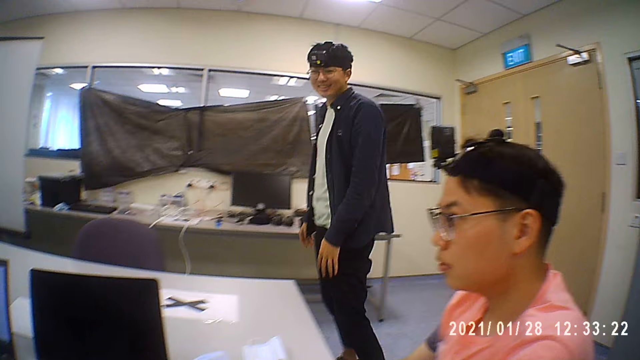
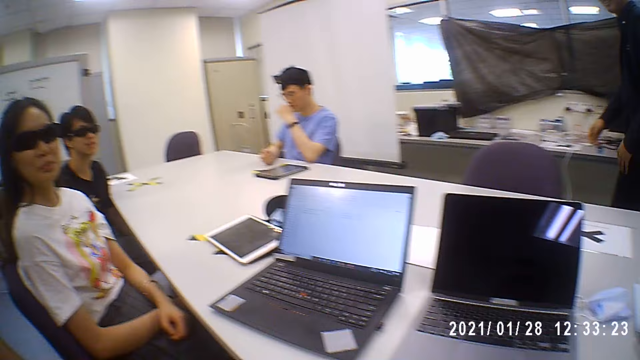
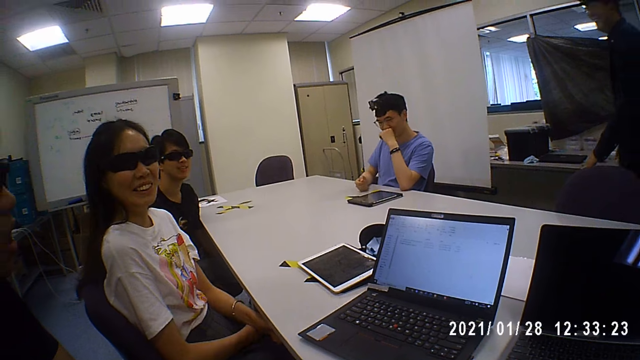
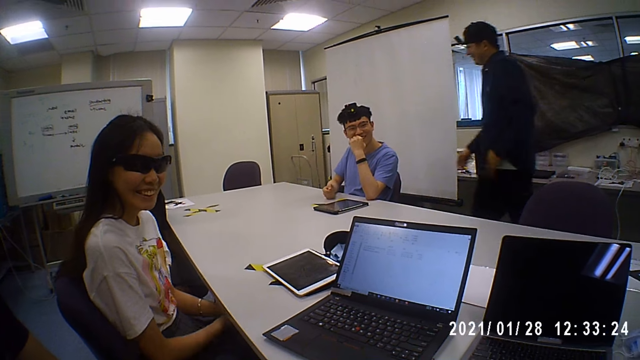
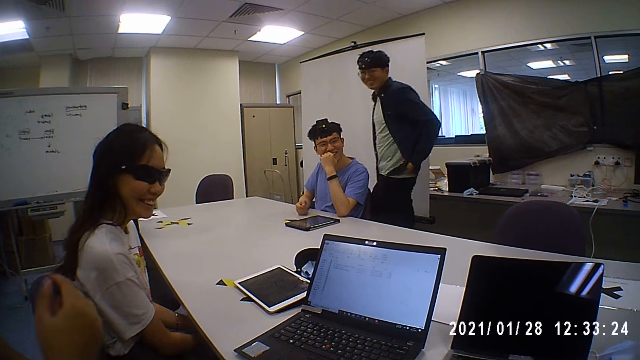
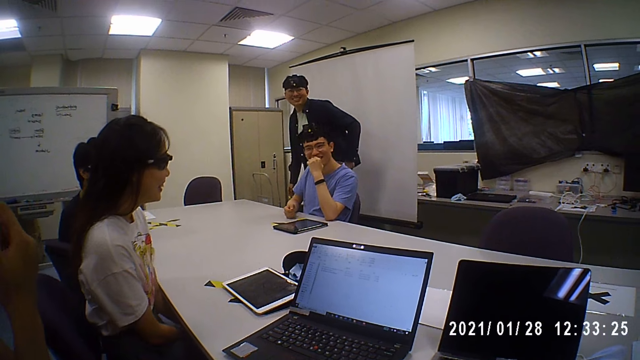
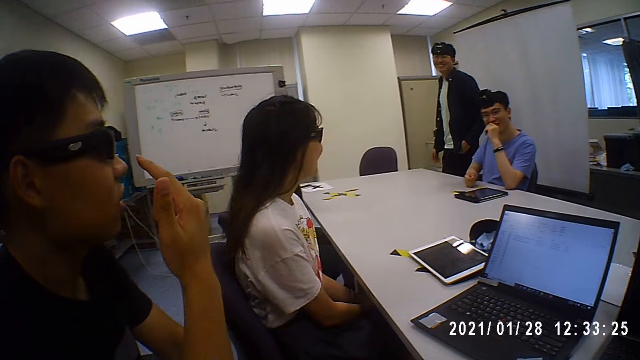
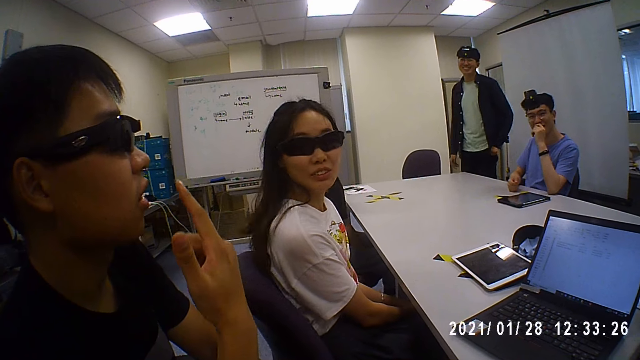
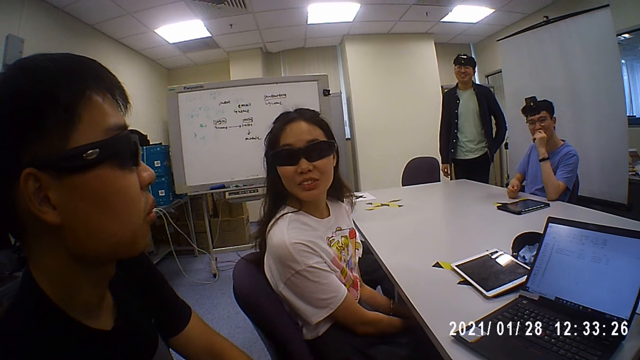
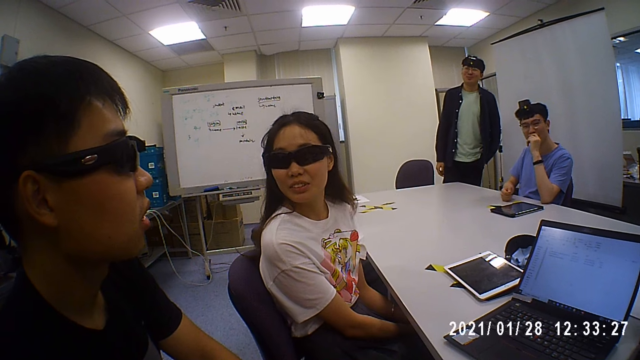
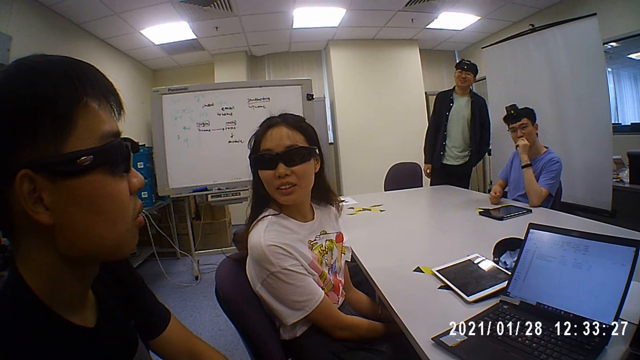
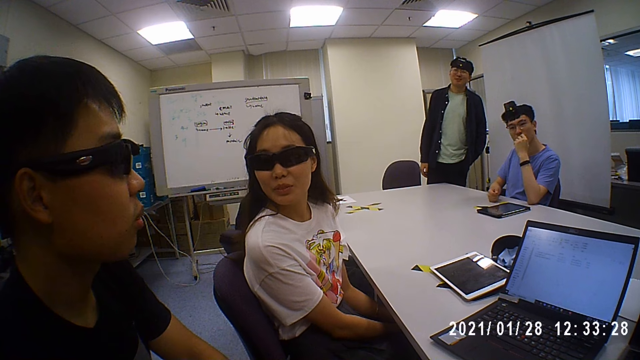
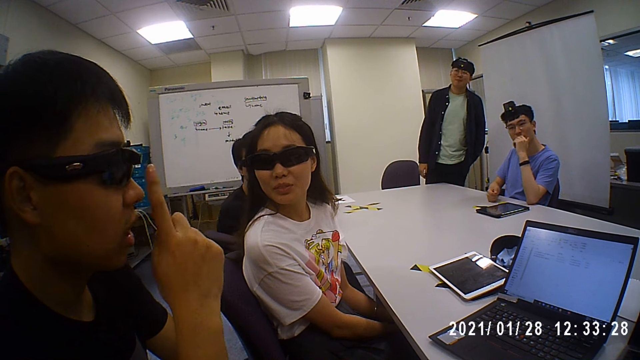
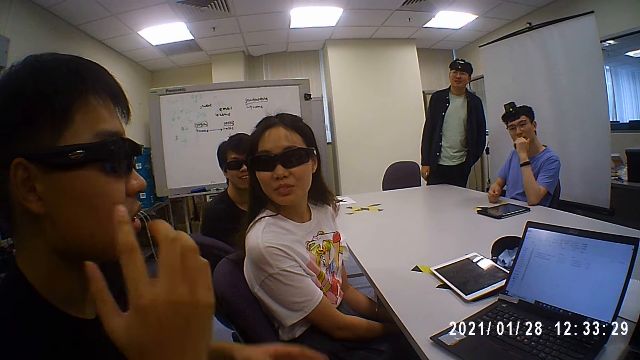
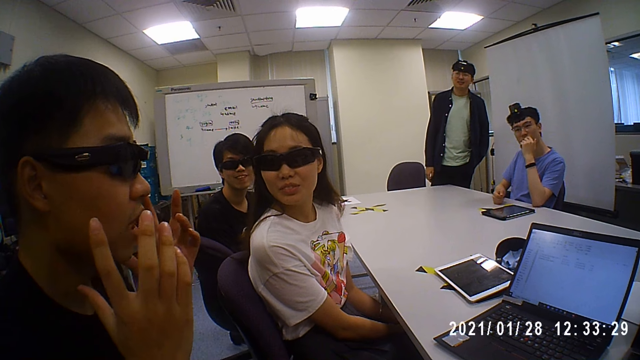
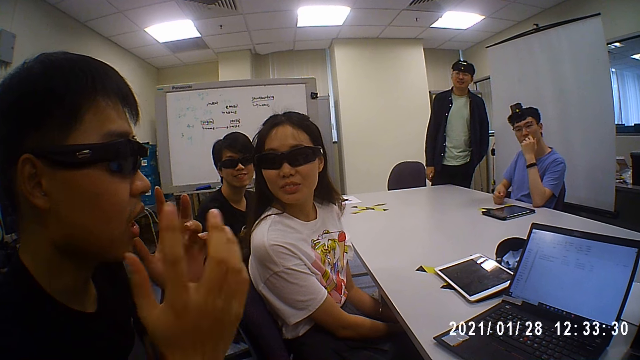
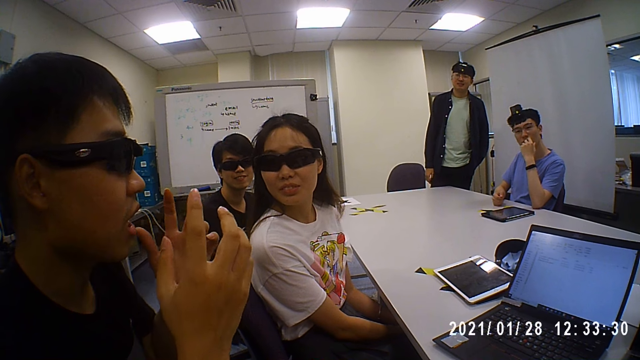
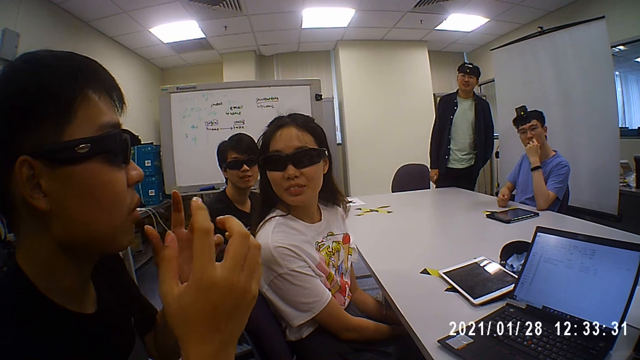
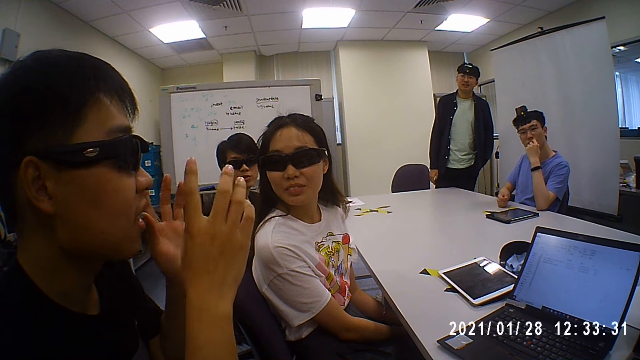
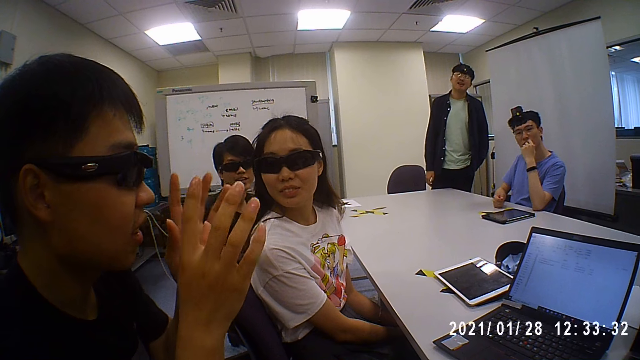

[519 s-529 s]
A man walks towards the chair. The camera wearer looks around the room. The man walks across the room. A person interacts with the camera wearer. The camera wearer interacts with people in the room. Another man interacts with the people in the room.

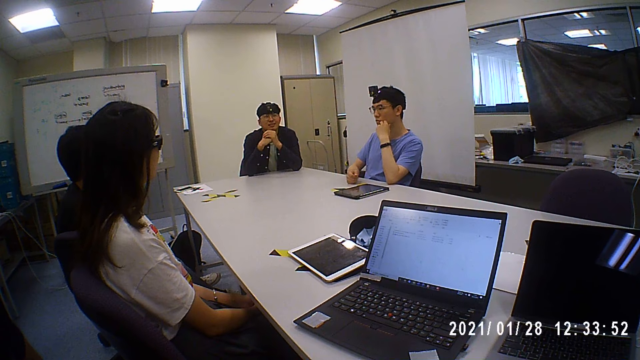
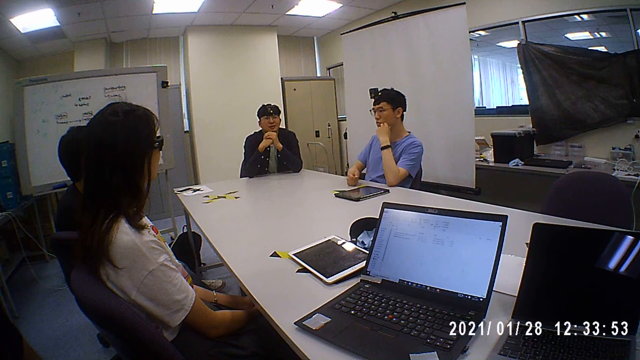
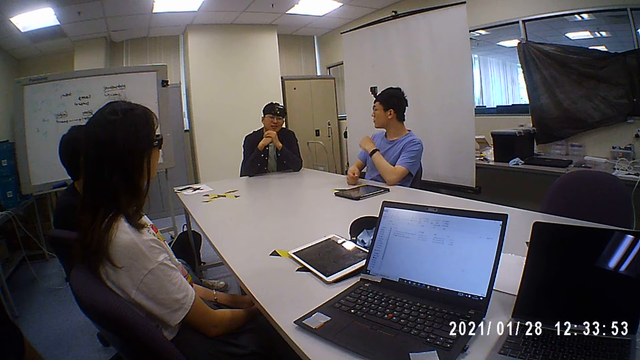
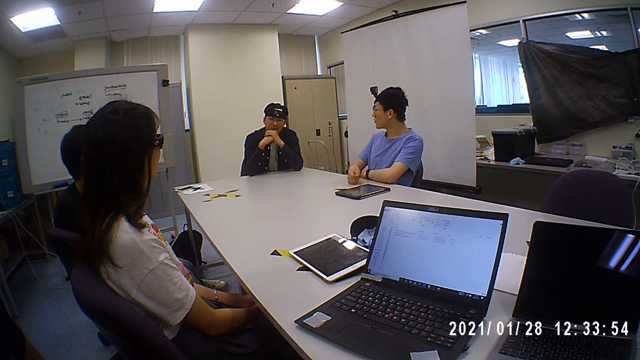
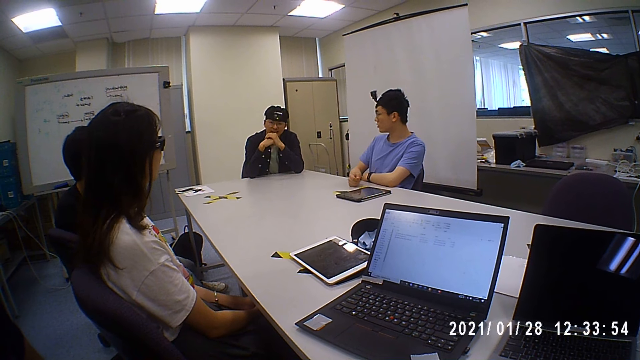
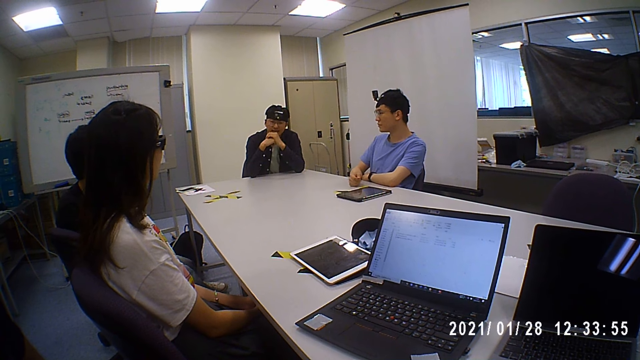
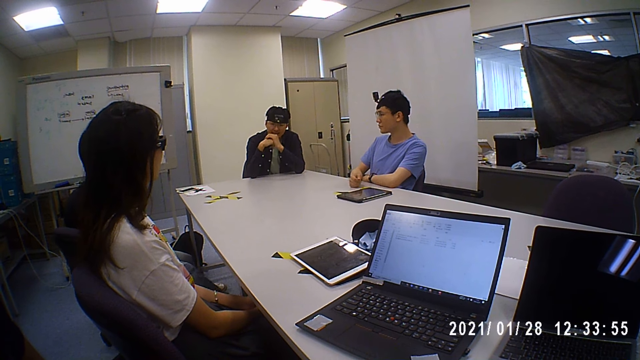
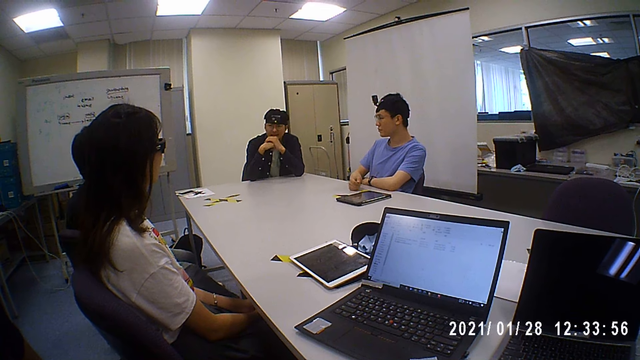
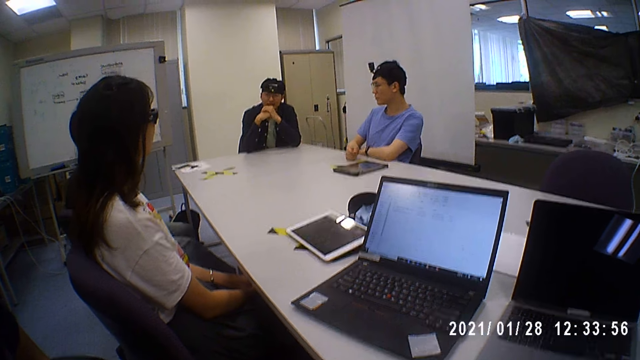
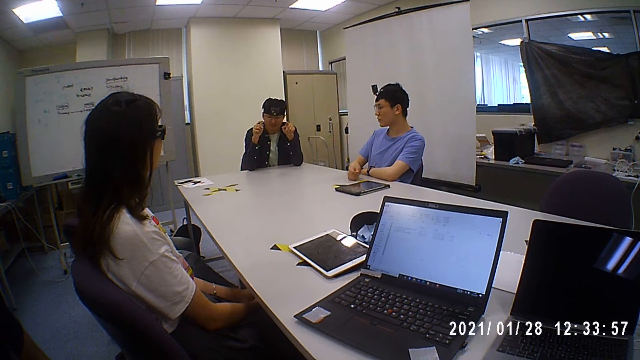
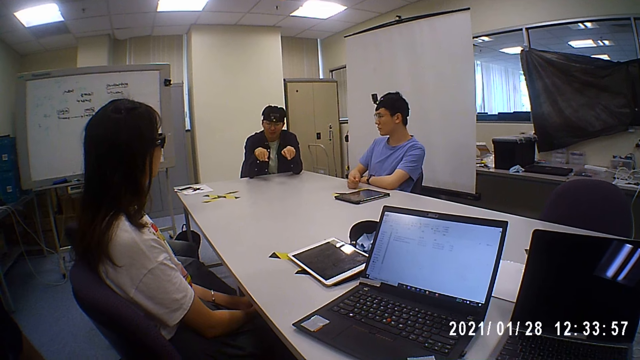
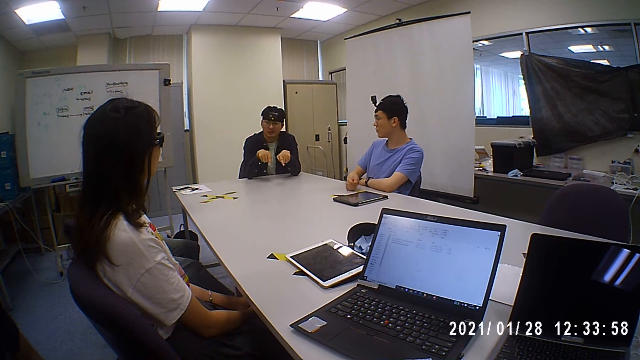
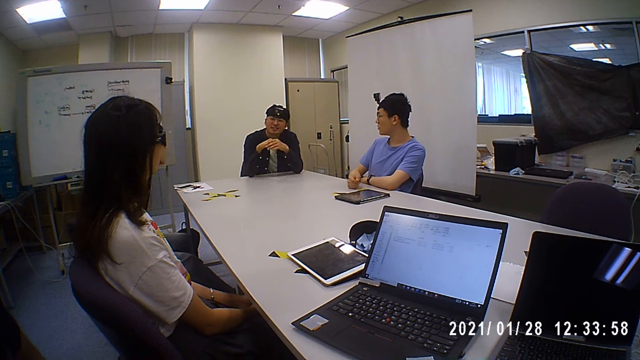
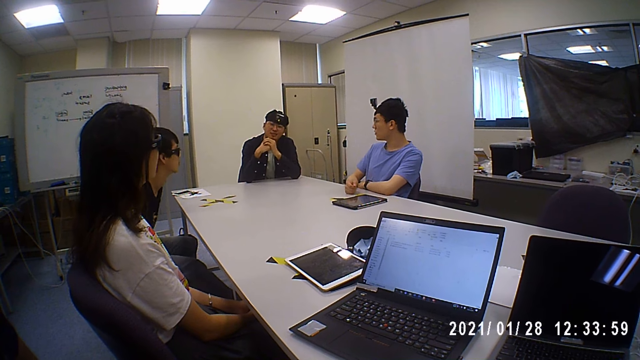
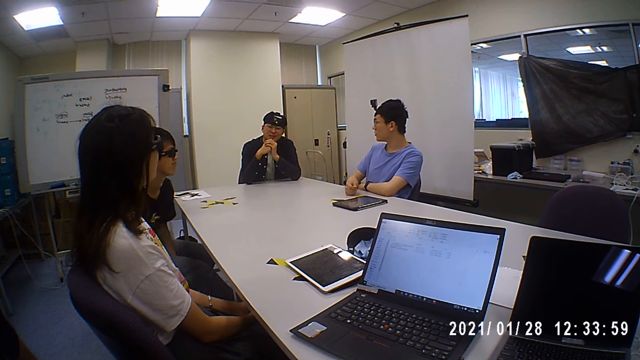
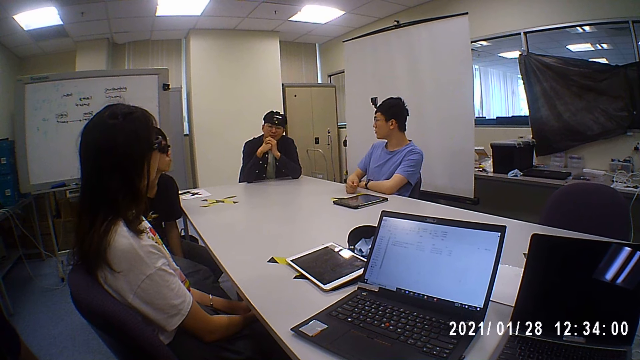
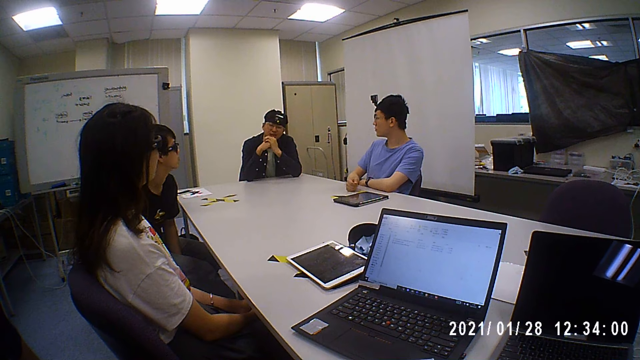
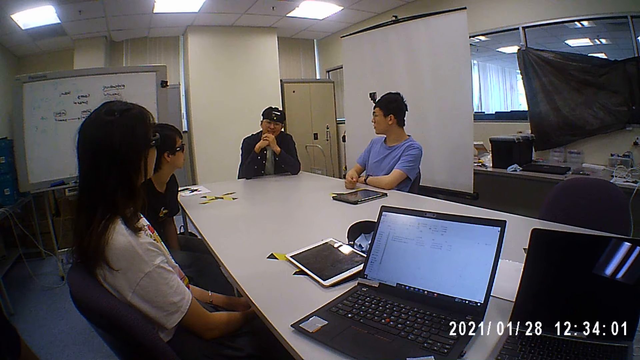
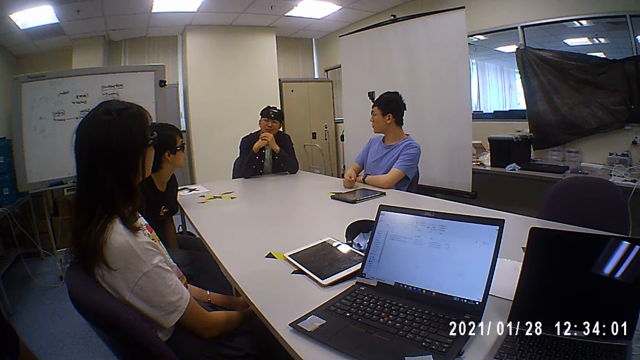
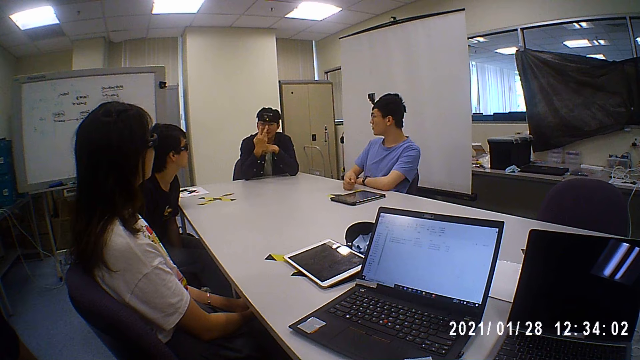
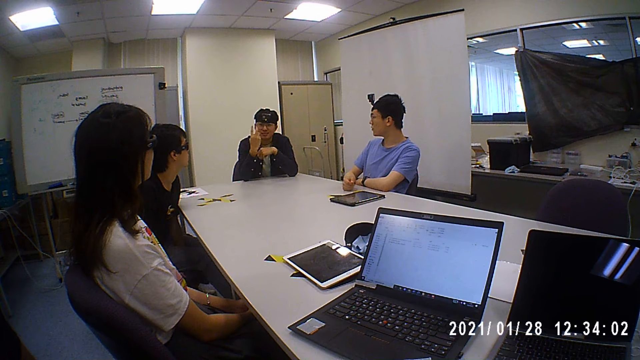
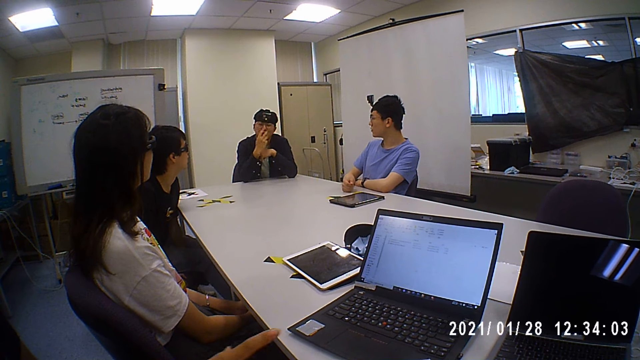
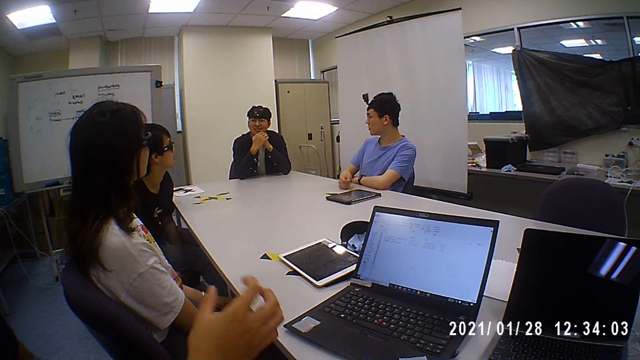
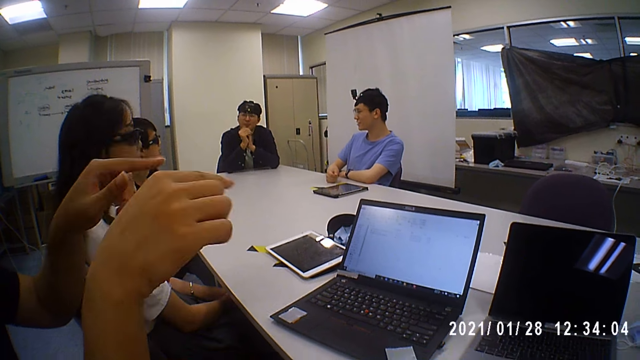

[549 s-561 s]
A man places his left hand on the table. The man shows hand gestures.
